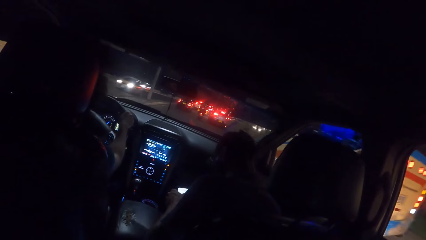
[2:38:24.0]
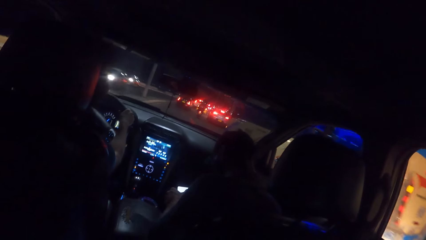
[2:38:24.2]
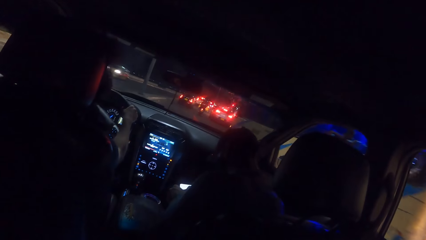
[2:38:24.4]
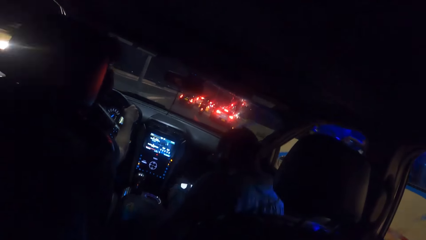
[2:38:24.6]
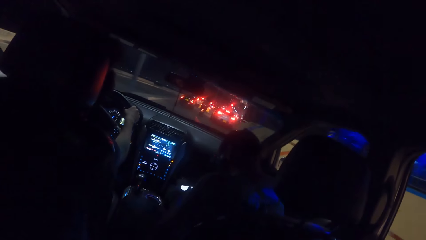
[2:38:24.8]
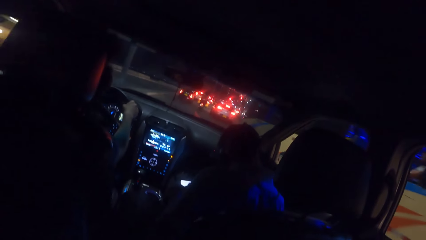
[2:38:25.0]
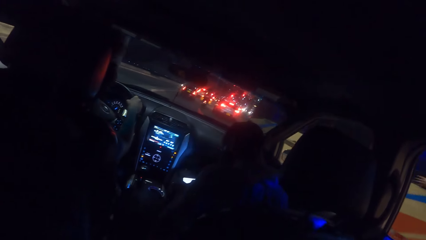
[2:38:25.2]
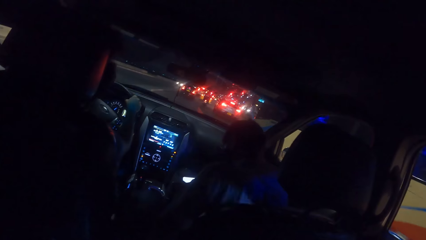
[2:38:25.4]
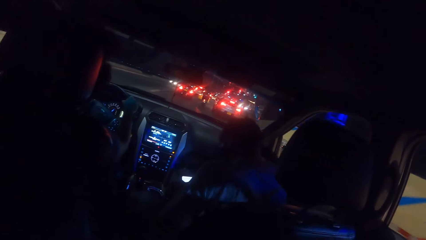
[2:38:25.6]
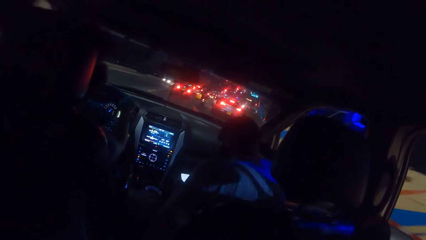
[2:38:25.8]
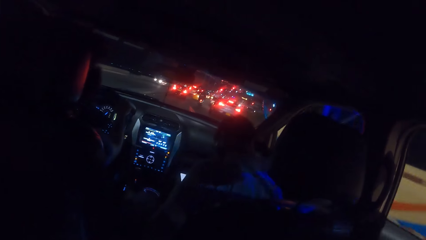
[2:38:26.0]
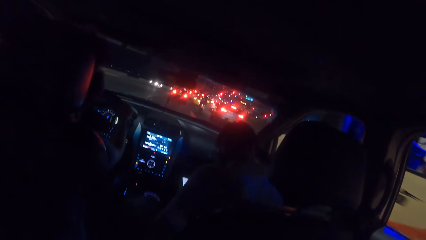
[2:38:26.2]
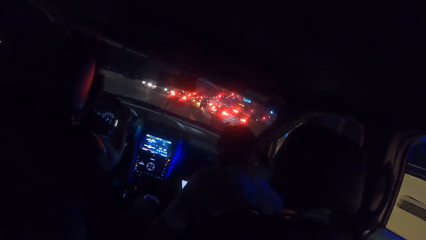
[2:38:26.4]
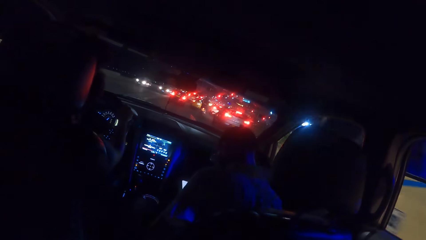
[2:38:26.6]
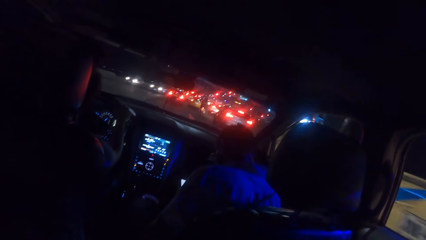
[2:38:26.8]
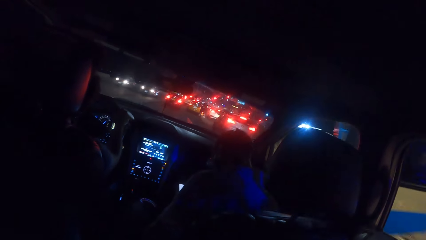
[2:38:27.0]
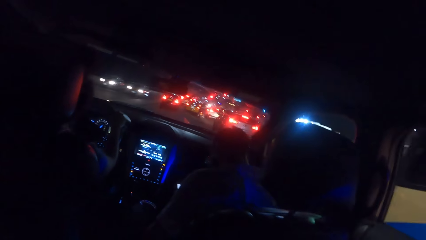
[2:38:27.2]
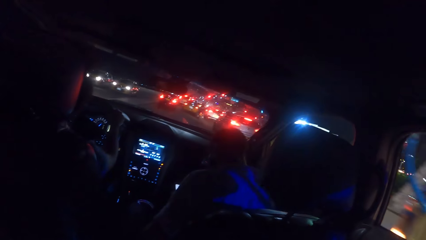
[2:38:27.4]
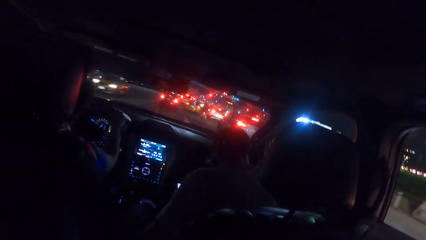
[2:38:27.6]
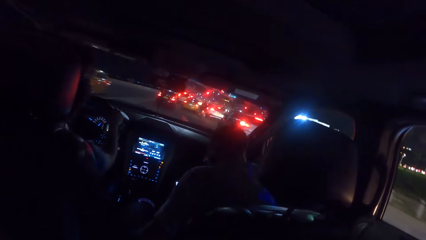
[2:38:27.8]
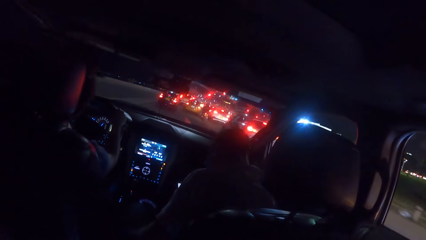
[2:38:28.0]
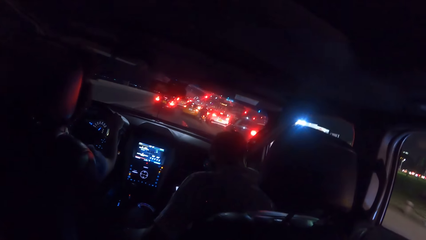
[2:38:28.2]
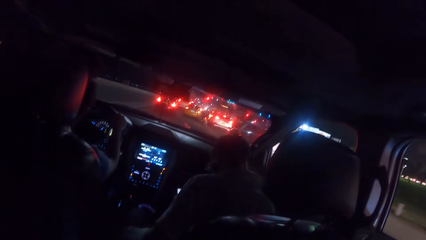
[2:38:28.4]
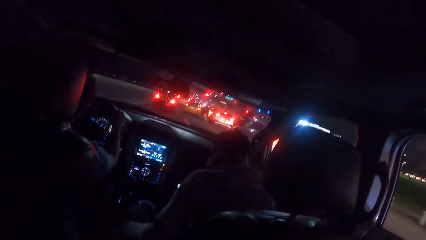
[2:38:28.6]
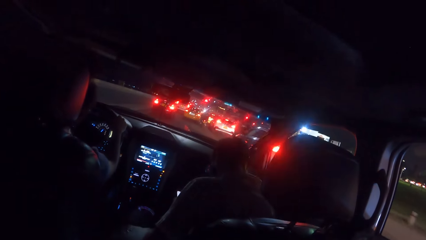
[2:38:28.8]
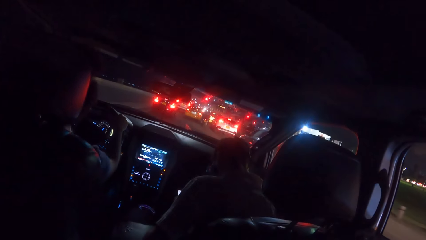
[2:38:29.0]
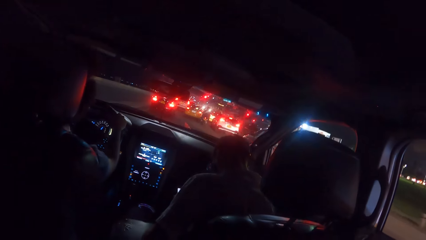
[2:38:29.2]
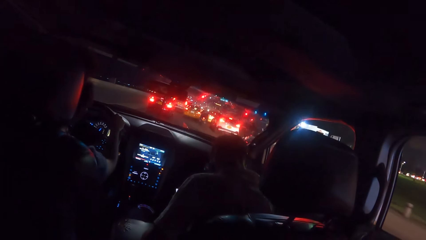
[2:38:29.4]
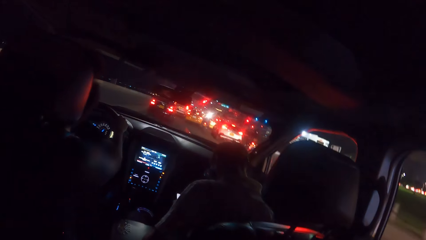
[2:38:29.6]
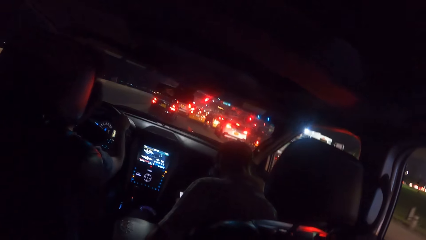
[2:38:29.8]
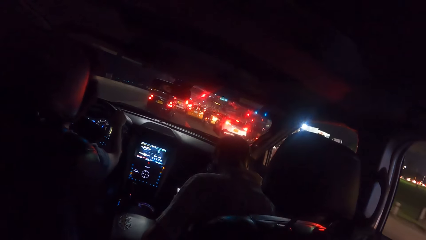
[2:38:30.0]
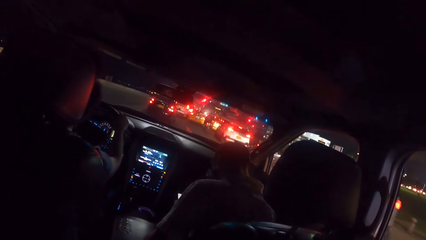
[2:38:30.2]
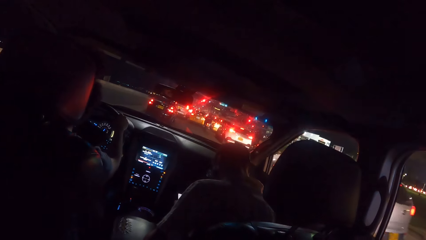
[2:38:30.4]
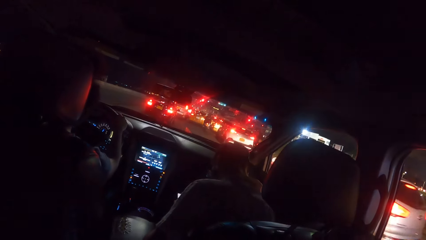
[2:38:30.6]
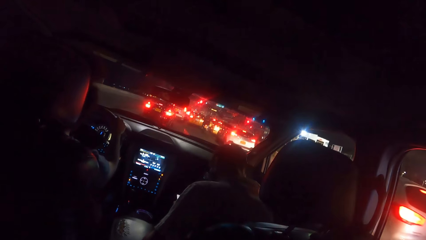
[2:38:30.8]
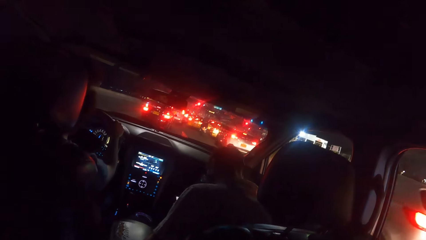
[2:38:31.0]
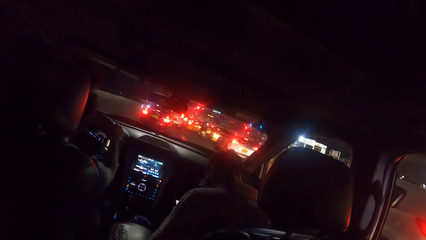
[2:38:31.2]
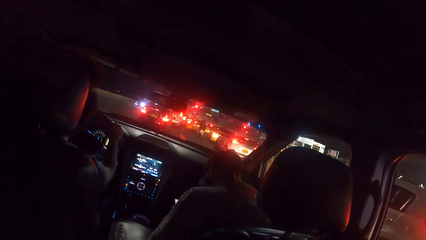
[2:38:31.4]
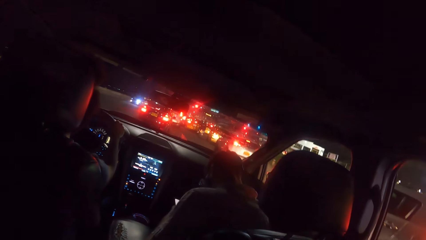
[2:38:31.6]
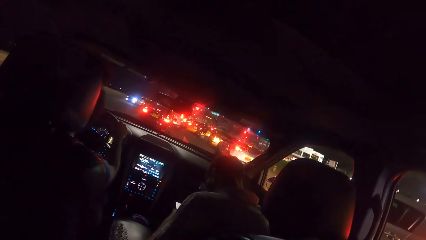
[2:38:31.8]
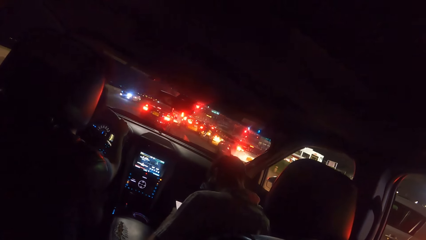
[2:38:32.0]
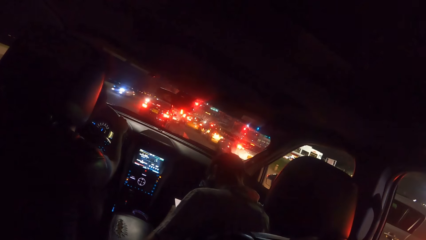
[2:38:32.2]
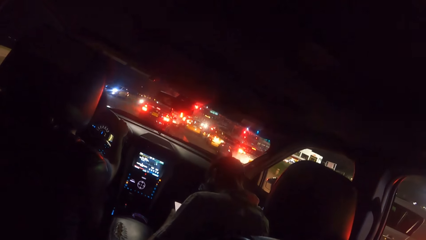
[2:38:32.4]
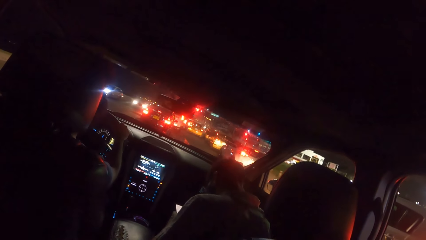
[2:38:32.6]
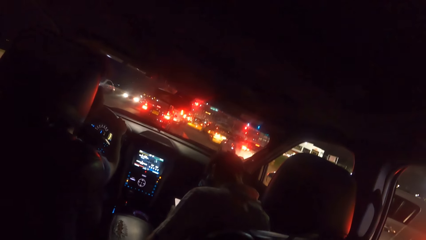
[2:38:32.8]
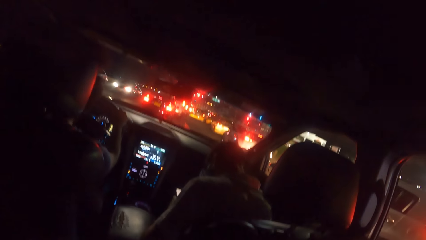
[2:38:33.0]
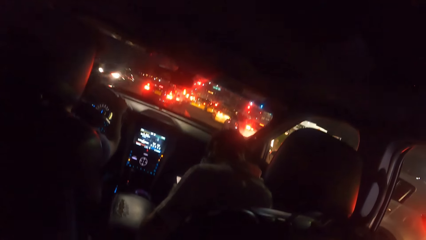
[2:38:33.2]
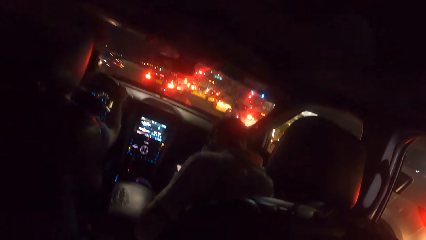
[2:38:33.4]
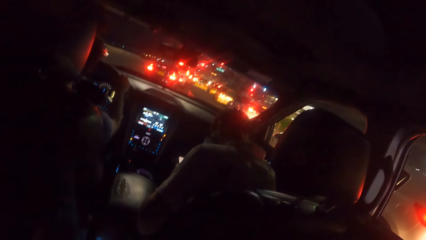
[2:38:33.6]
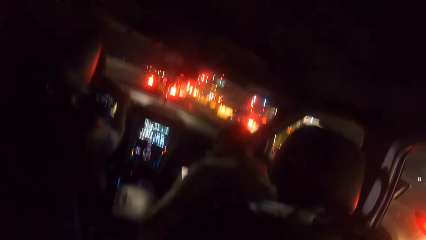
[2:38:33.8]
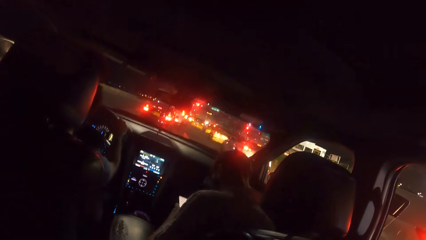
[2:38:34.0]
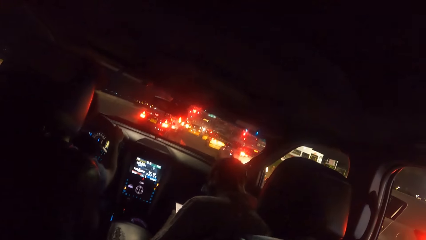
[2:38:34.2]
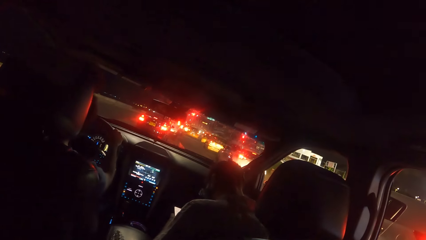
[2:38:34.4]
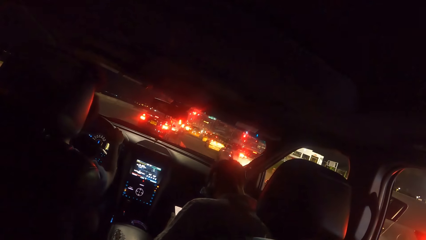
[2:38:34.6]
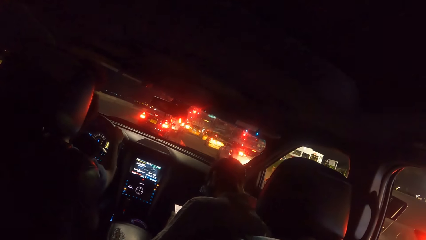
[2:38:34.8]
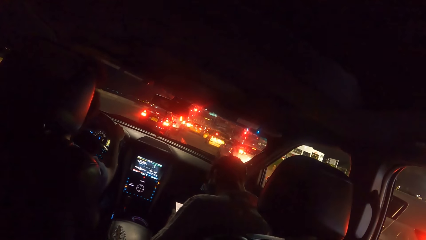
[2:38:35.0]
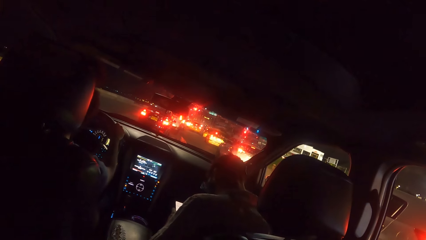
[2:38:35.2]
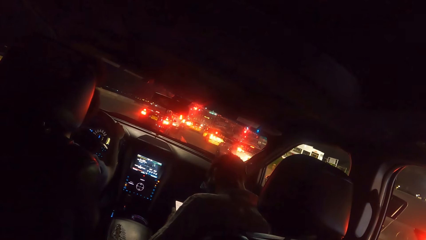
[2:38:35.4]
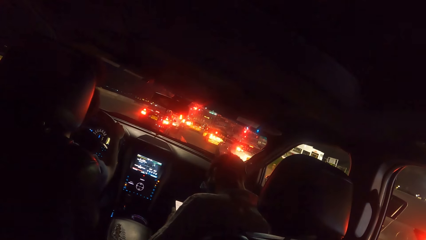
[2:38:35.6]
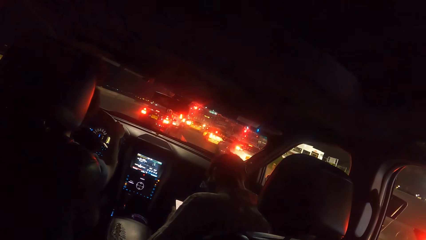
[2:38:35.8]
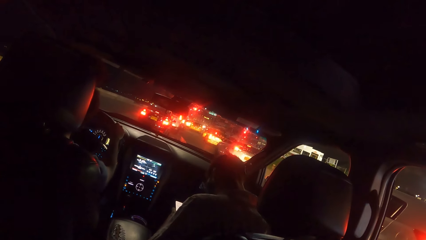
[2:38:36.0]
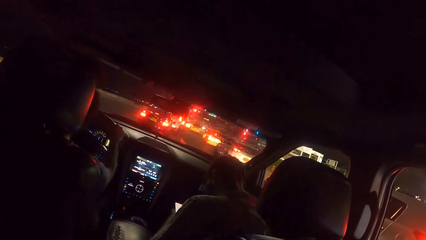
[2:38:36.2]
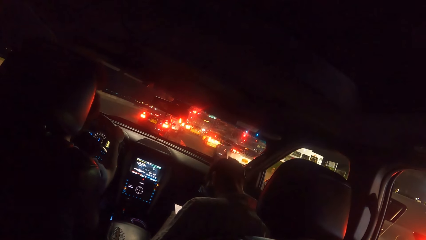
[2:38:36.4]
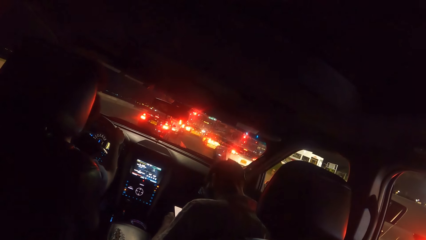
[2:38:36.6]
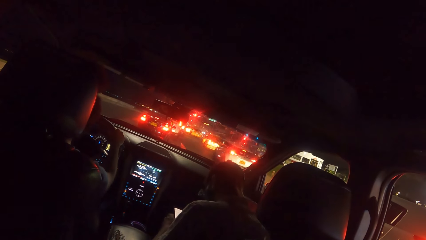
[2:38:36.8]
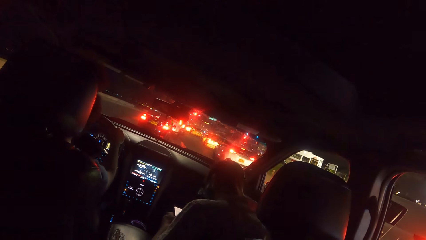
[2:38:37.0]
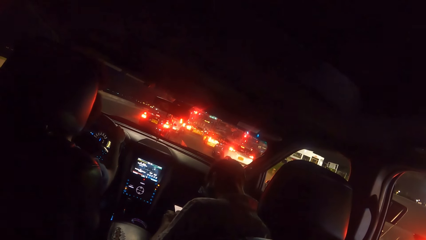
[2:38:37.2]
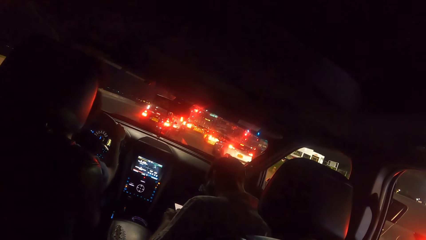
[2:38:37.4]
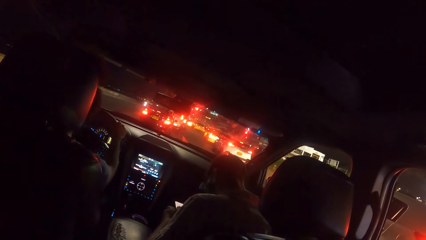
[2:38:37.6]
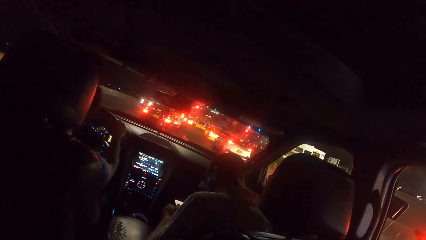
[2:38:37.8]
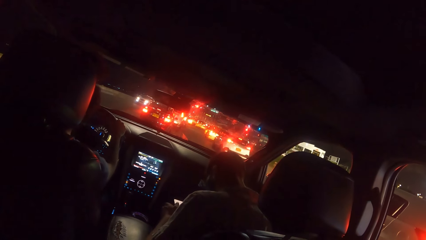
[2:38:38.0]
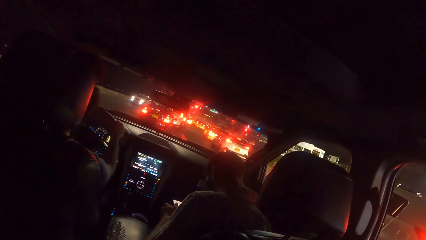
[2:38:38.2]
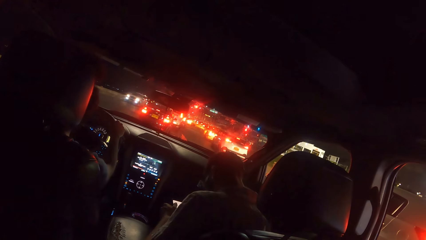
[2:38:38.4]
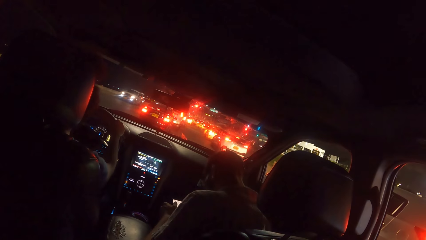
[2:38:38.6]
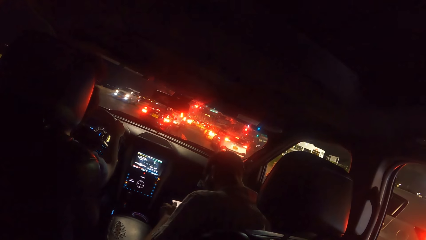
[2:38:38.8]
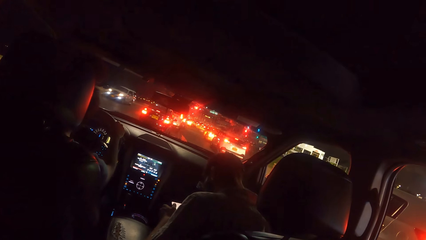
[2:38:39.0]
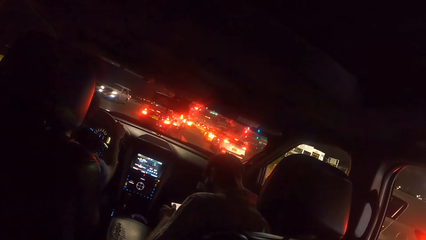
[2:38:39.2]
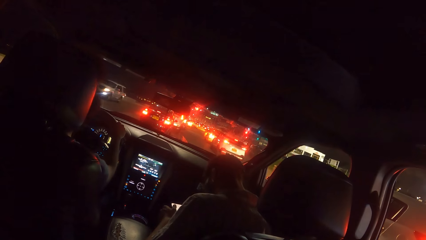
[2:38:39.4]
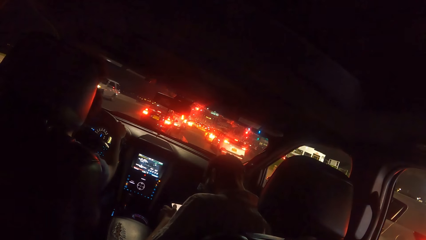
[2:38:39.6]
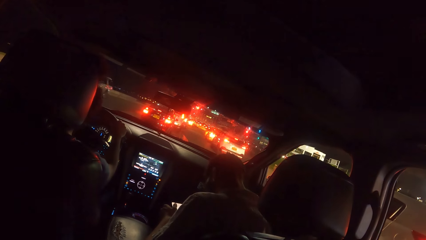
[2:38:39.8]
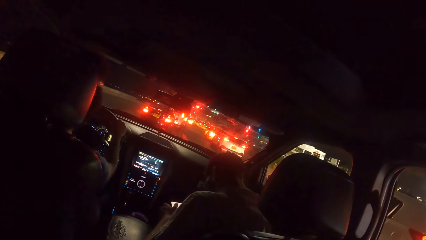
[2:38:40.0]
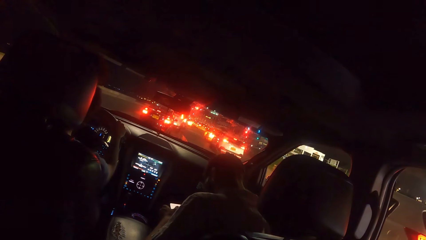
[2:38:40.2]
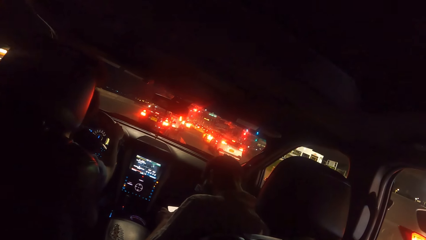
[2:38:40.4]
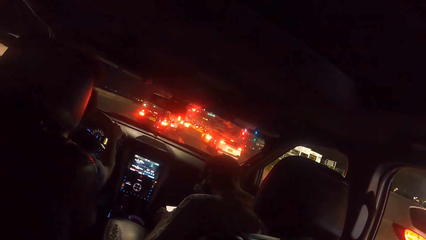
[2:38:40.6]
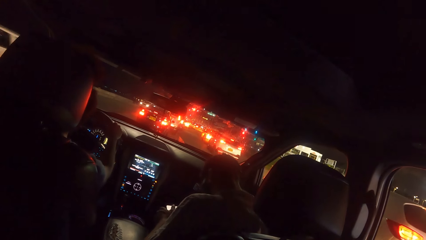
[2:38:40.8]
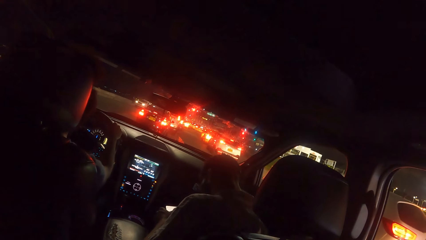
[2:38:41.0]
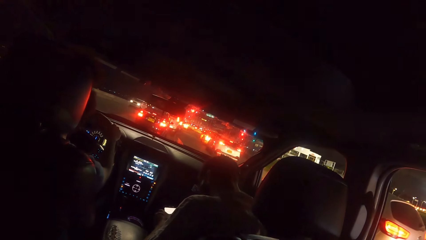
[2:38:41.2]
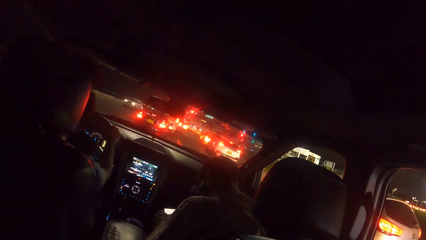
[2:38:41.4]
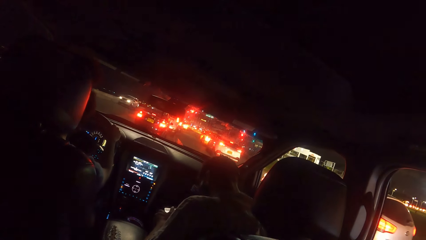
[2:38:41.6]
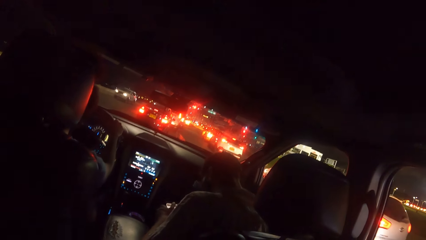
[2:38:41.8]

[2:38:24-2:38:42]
The man stops the car in the traffic.
